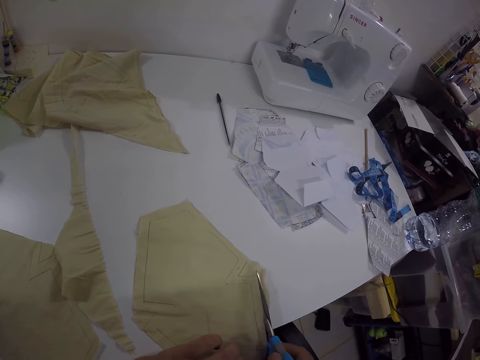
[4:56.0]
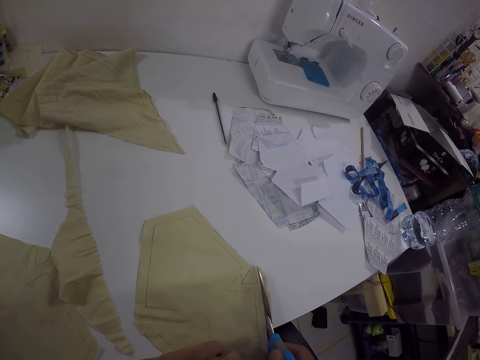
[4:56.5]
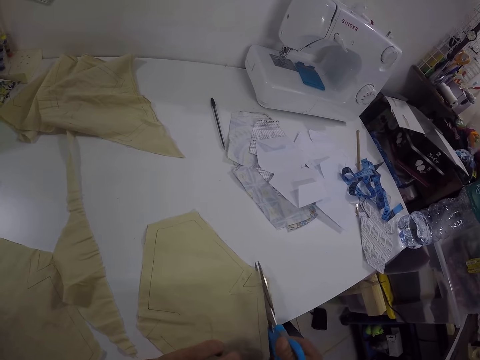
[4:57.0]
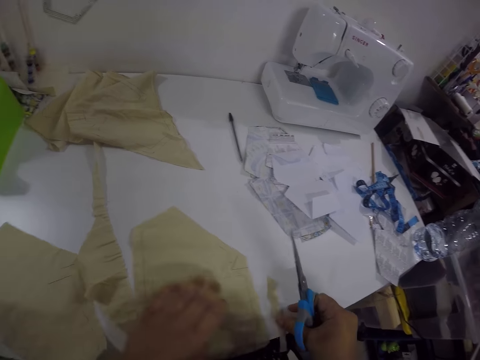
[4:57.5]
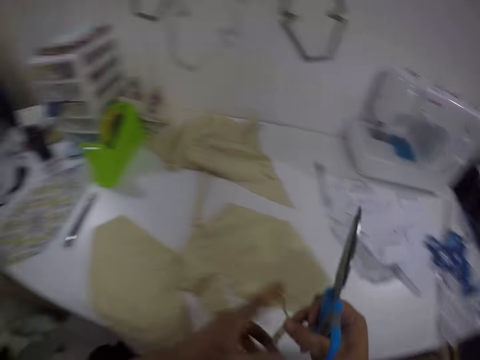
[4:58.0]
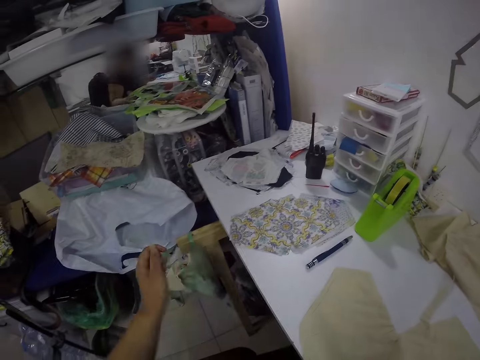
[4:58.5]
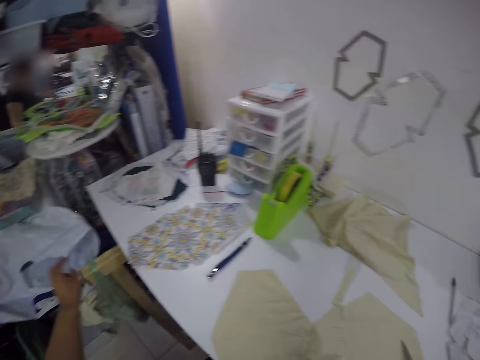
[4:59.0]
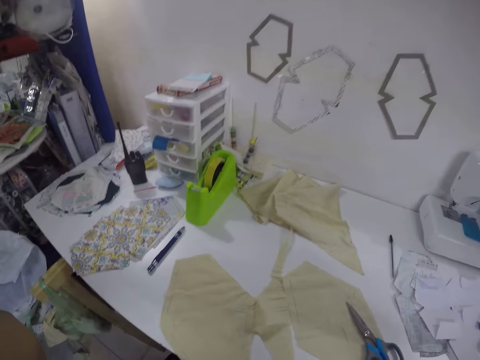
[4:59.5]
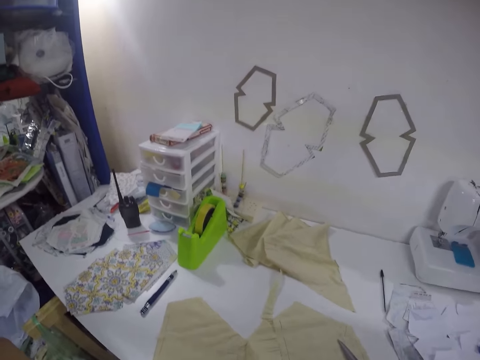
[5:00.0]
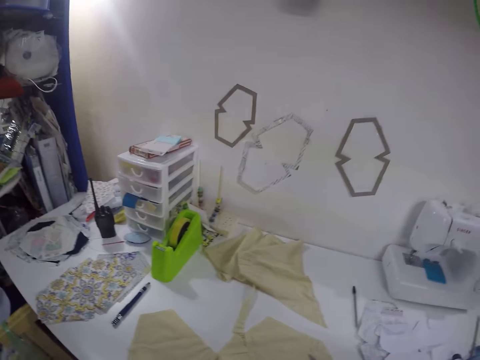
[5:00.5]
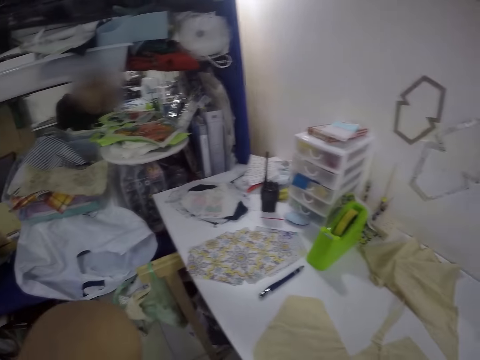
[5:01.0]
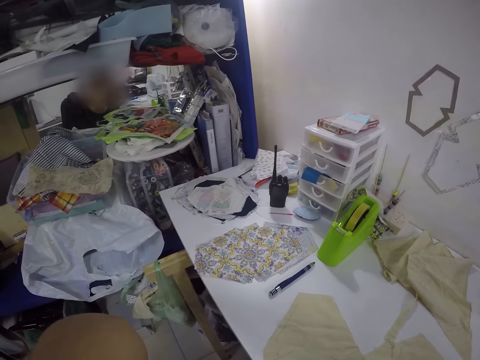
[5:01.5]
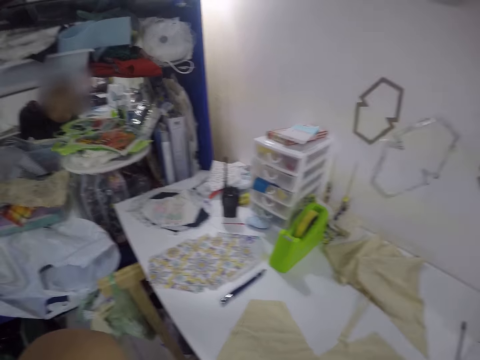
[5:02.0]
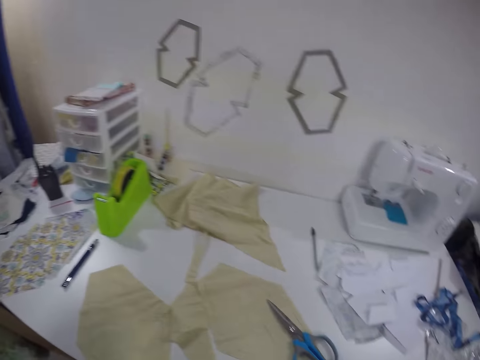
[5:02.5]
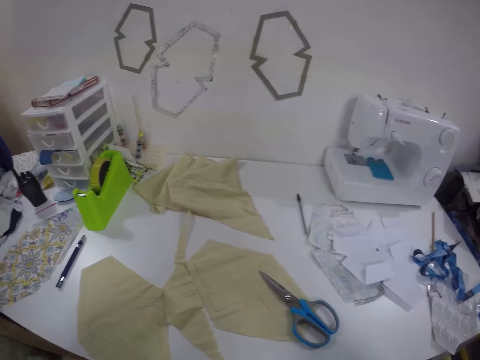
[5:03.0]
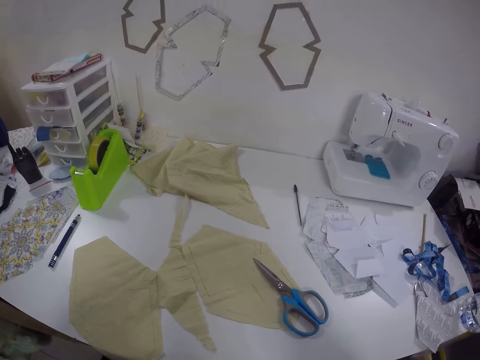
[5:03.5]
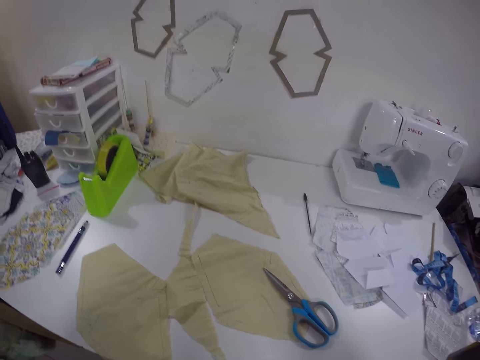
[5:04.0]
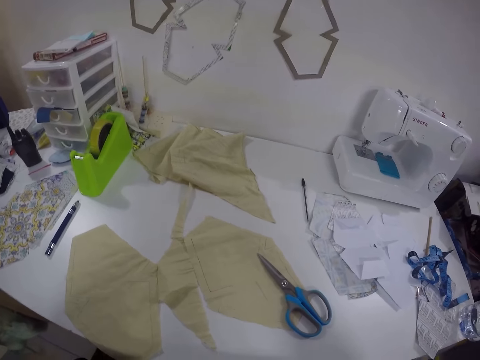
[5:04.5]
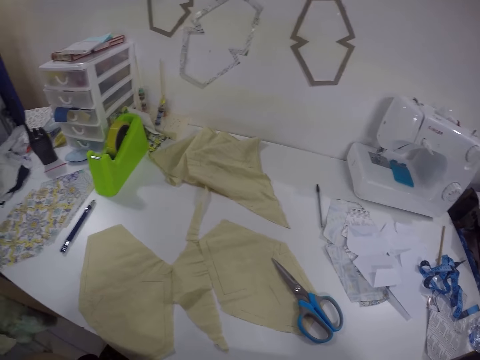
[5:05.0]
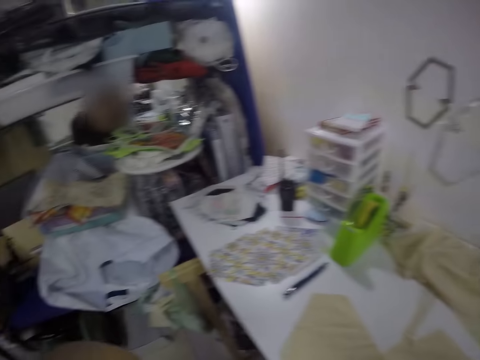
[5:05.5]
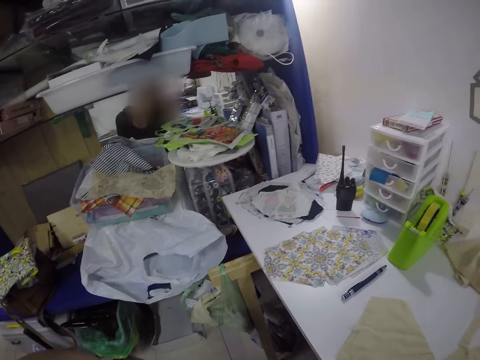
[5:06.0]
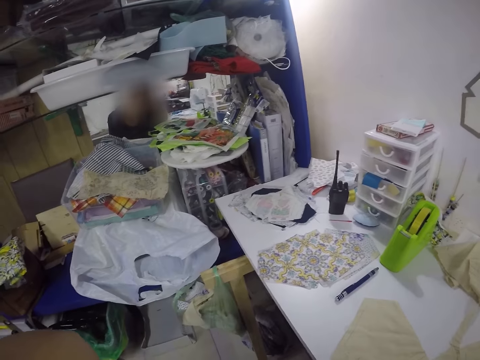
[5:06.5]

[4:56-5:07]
The camera wearer takes the piece of cloth from the table with his right hand. He moves the cloth on the table with his left hand. He passes the piece of cloth in his right hand to his left hand. A man sits on a chair. The camera wearer drops the piece of cloth in his left hand on the floor. He adjusts his camera with his left hand.

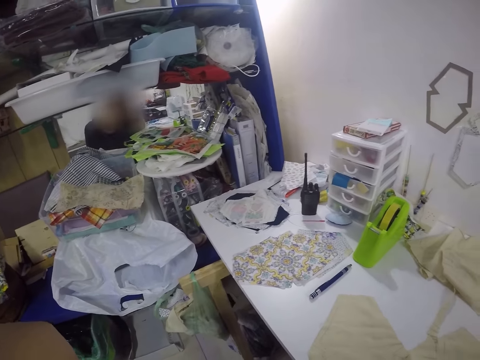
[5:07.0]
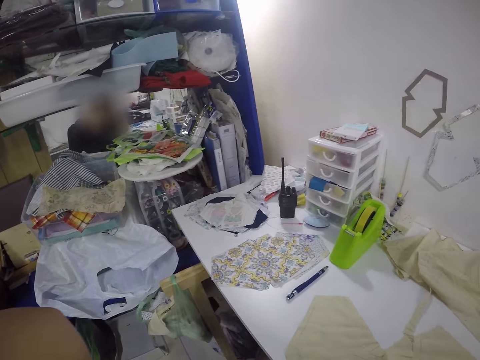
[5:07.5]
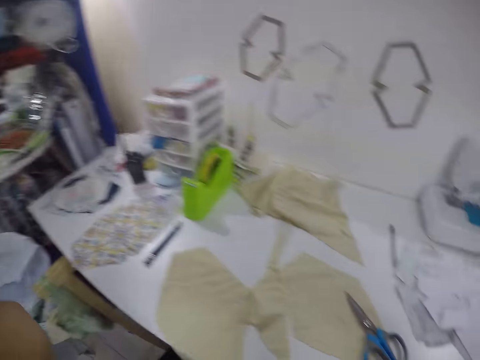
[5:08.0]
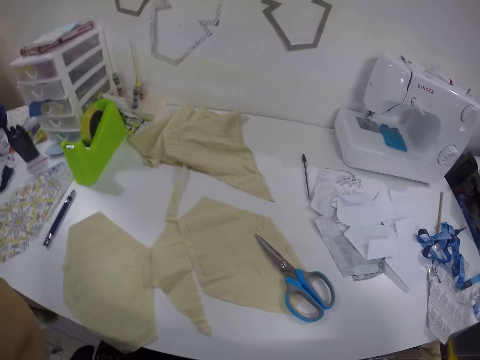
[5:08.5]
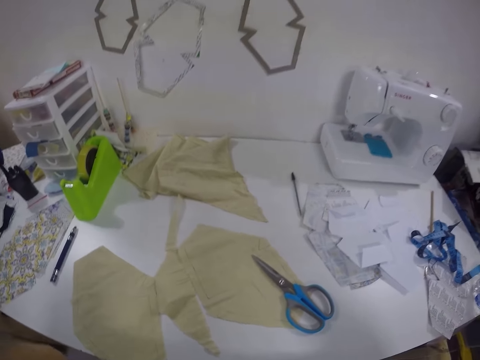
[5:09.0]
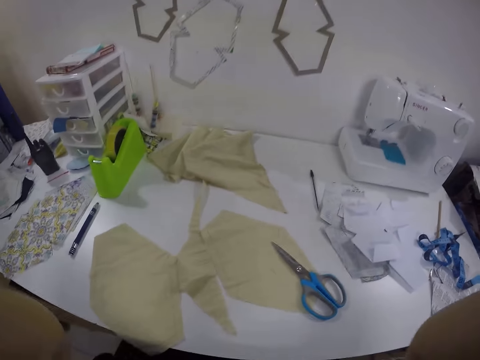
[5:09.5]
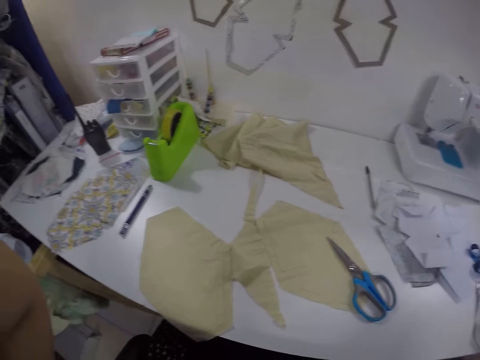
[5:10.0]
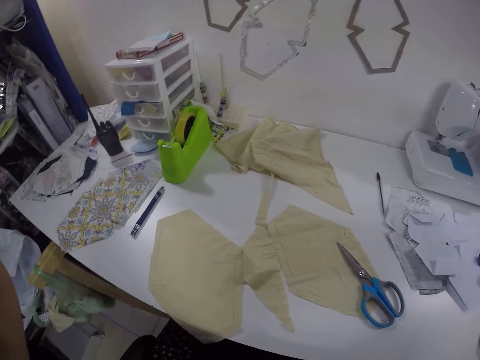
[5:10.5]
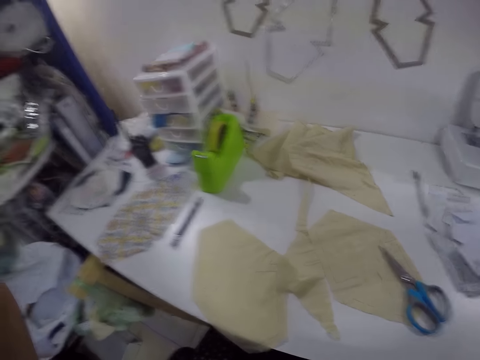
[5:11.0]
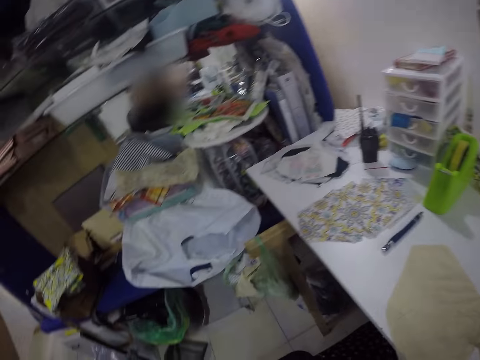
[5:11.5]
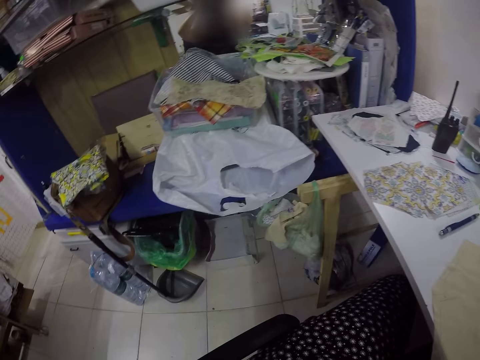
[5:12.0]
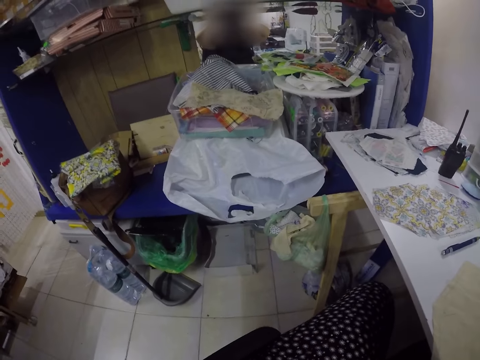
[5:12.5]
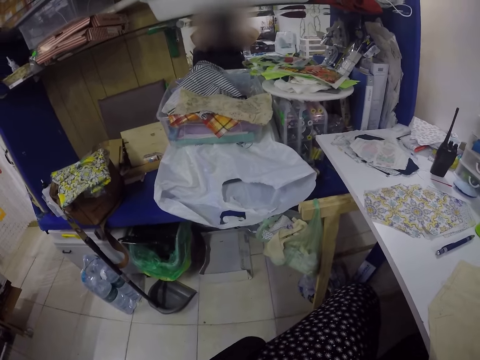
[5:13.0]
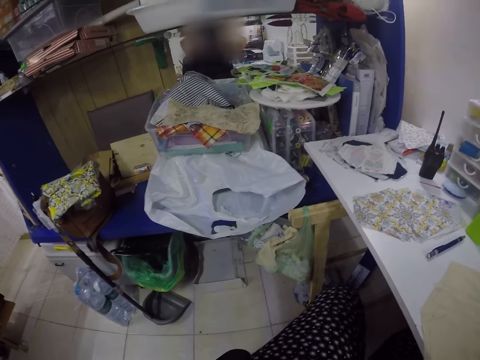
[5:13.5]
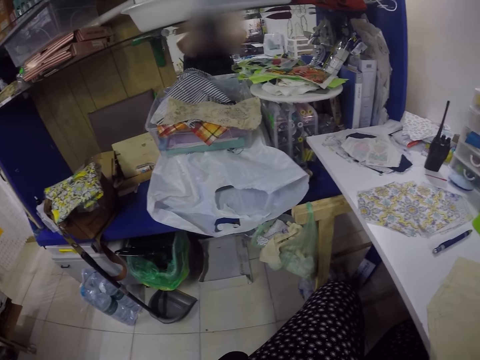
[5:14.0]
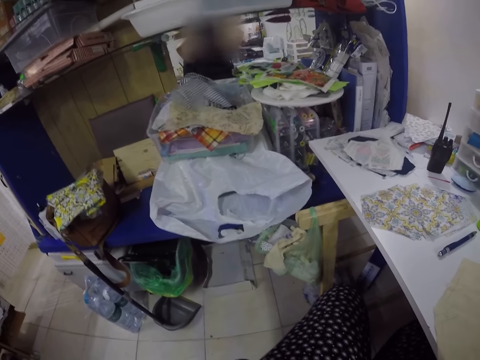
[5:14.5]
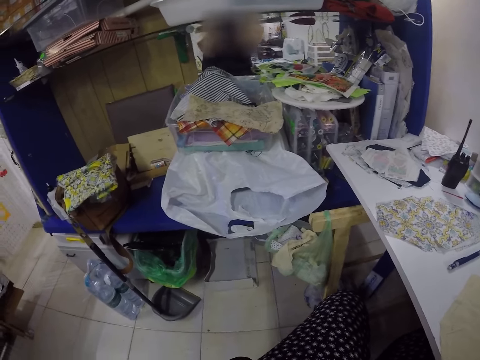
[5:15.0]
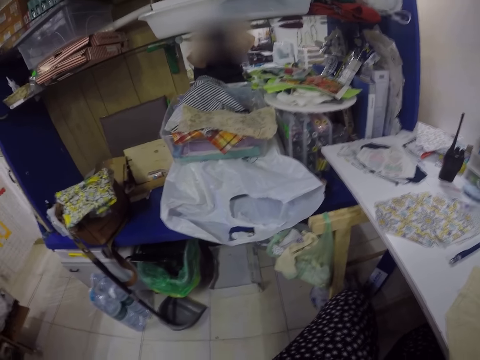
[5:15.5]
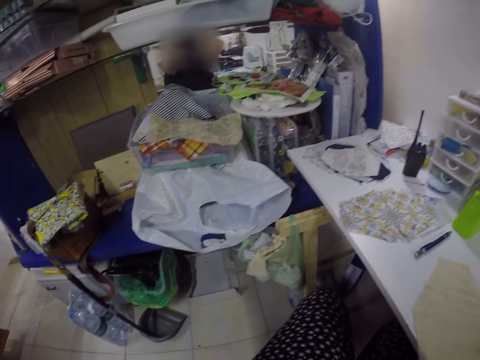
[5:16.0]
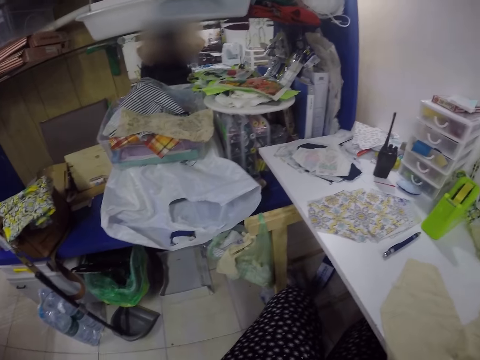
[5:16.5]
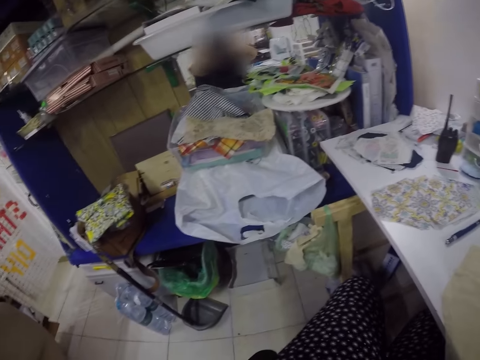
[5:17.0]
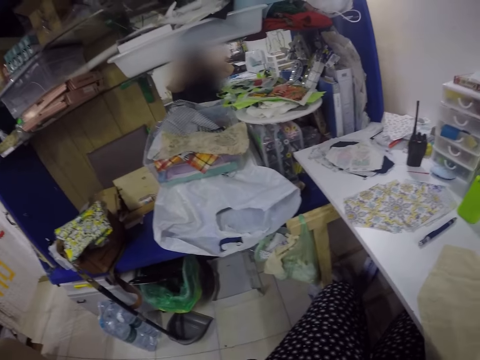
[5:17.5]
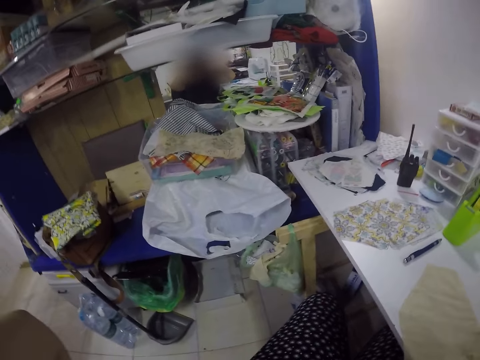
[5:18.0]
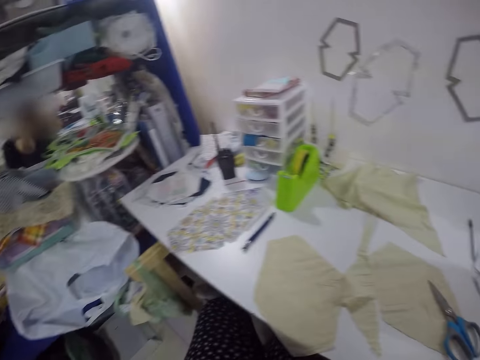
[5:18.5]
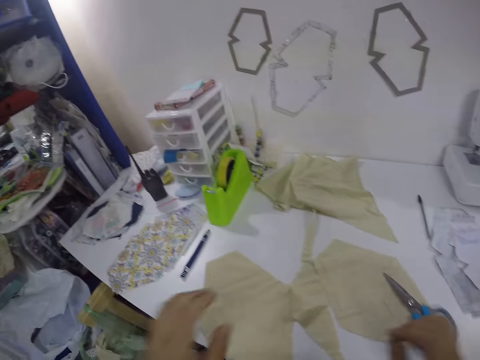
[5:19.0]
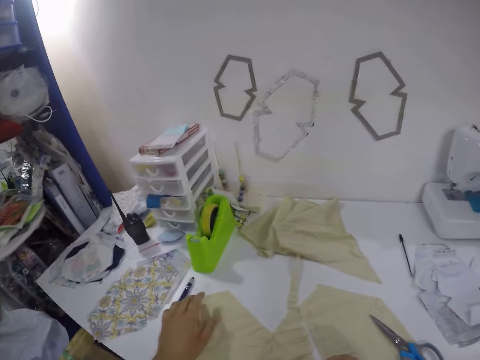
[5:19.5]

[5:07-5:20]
The camera wearer adjusts his camera with his right hand. He adjusts the cloth on the table with his left hand. He holds the piece of cloth on the sewing machine.

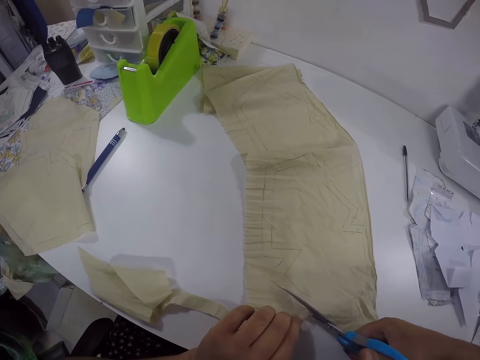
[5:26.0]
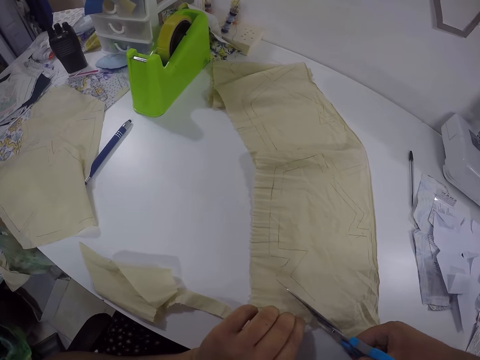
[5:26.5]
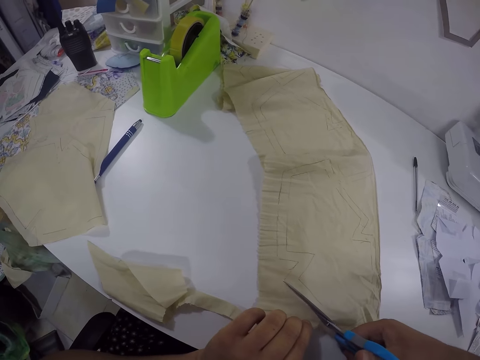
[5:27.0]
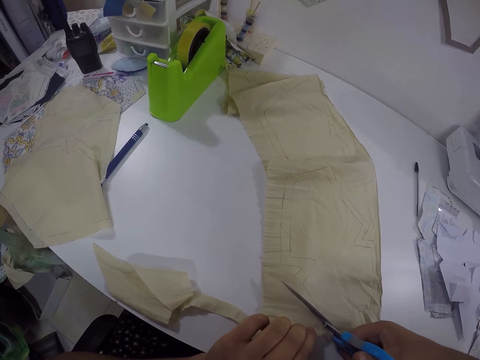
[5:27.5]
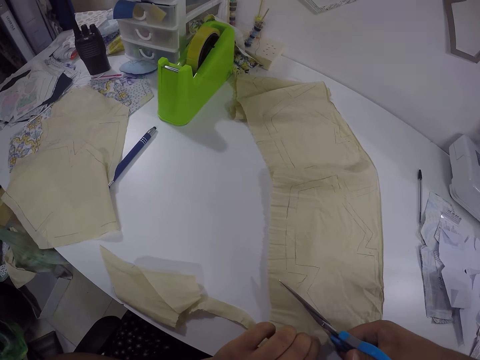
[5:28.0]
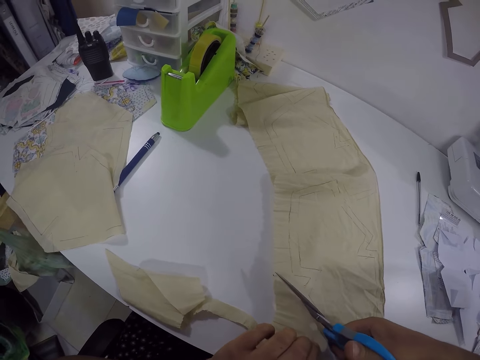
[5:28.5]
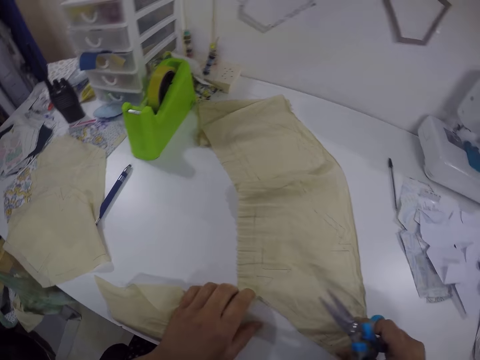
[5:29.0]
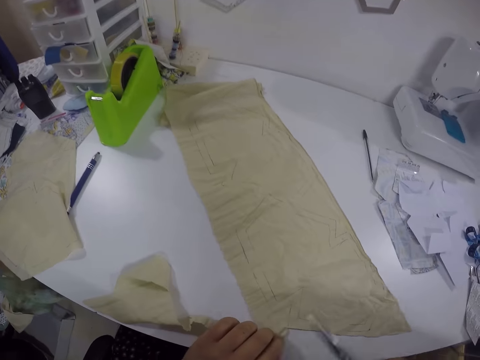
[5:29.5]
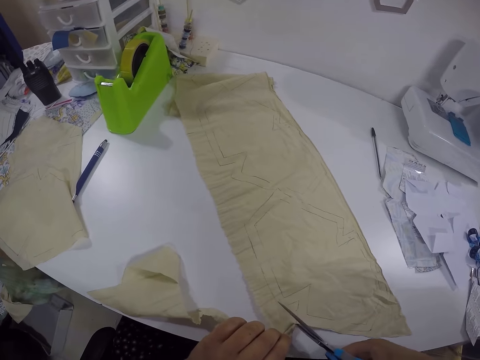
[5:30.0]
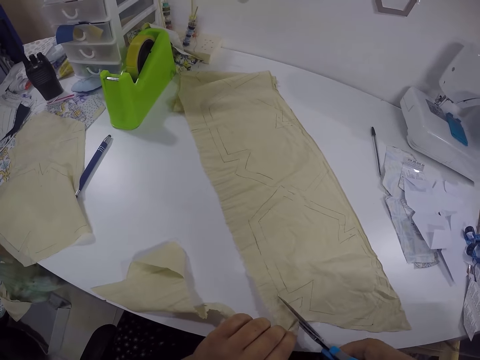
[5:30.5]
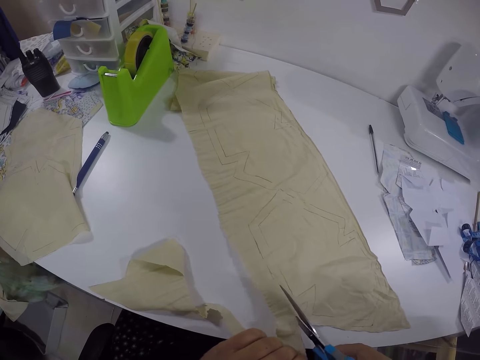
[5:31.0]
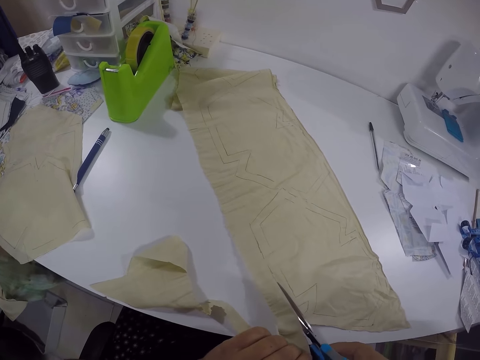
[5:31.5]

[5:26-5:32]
The camera wearer cuts the cloth on the table with the scissors in his right hand. He adjusts the cloth on the table with both hands. He cuts the cloth on the table with the scissors in his right hand.
